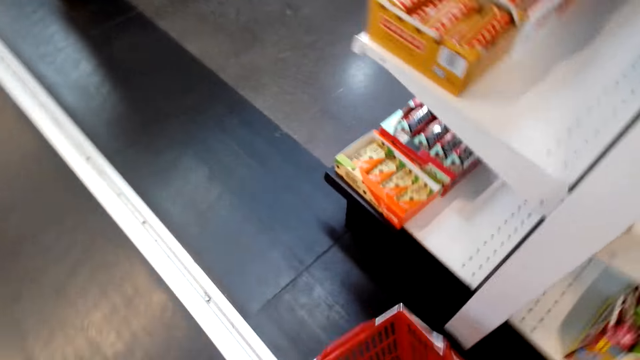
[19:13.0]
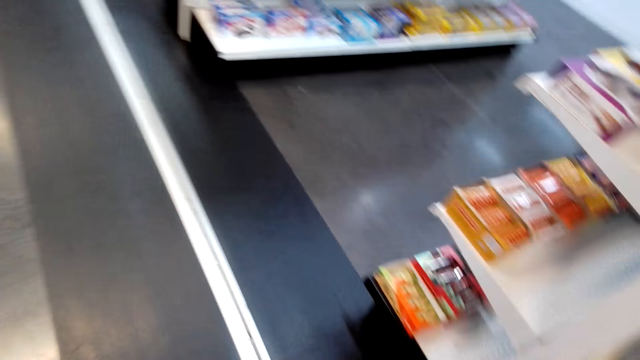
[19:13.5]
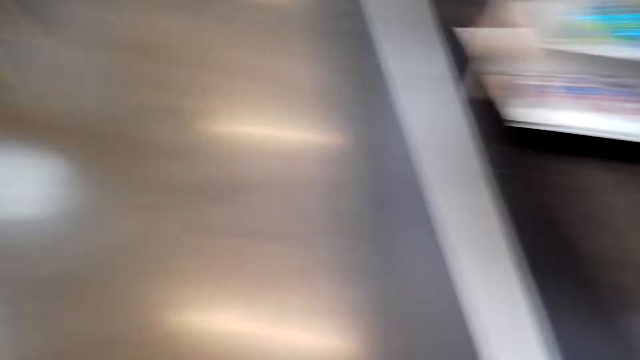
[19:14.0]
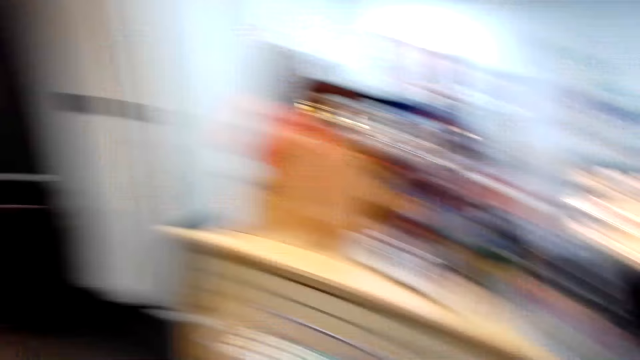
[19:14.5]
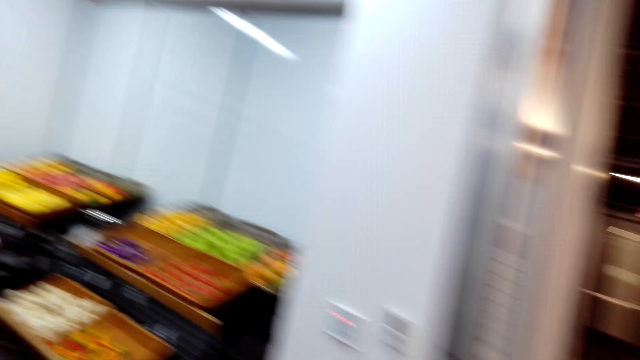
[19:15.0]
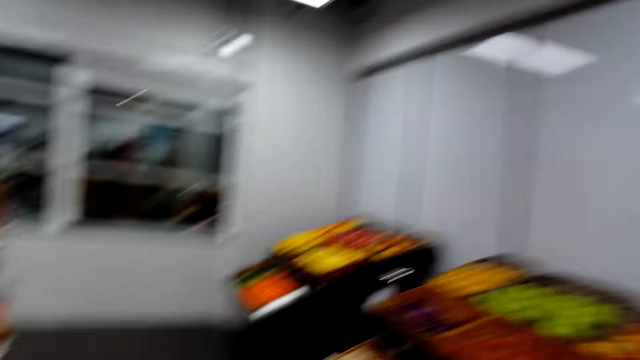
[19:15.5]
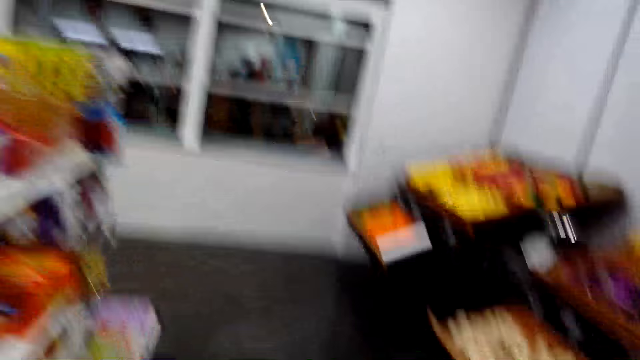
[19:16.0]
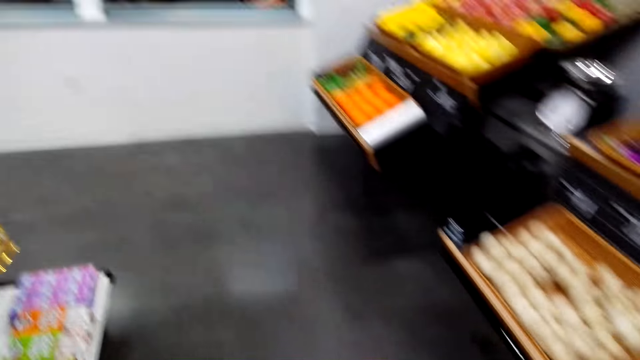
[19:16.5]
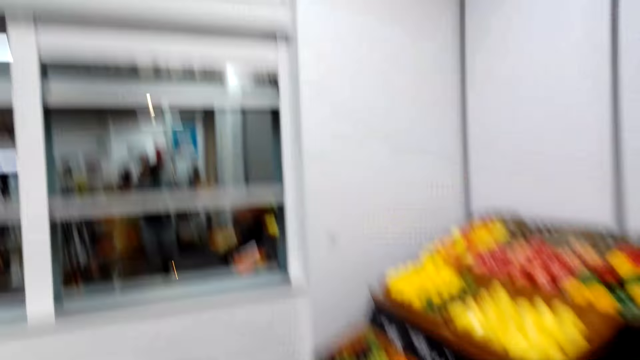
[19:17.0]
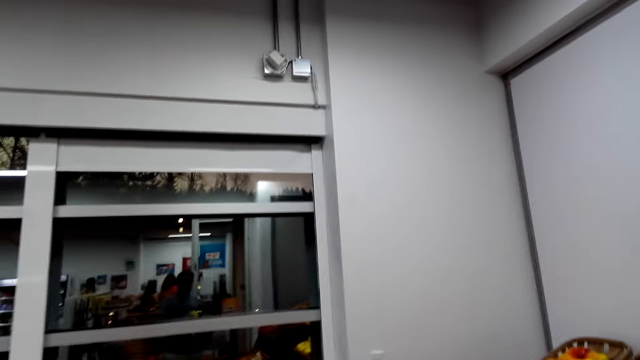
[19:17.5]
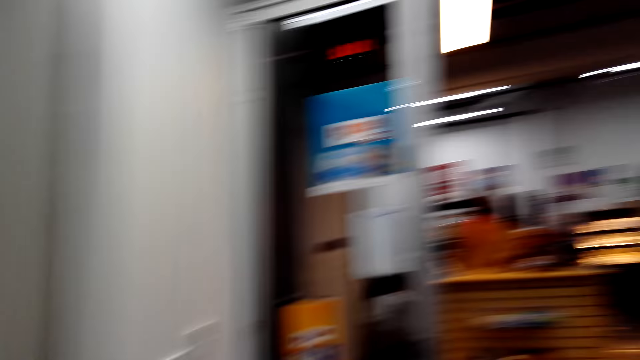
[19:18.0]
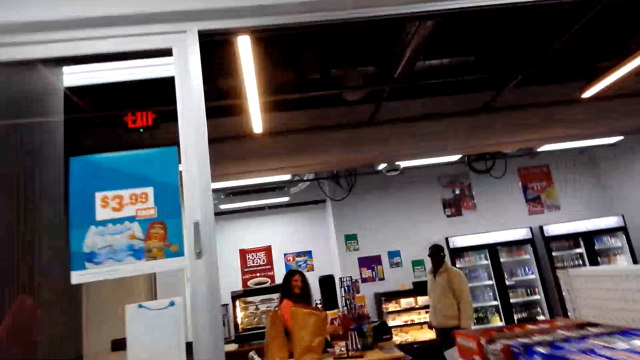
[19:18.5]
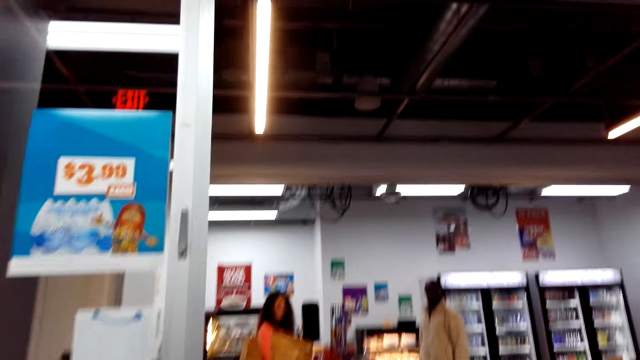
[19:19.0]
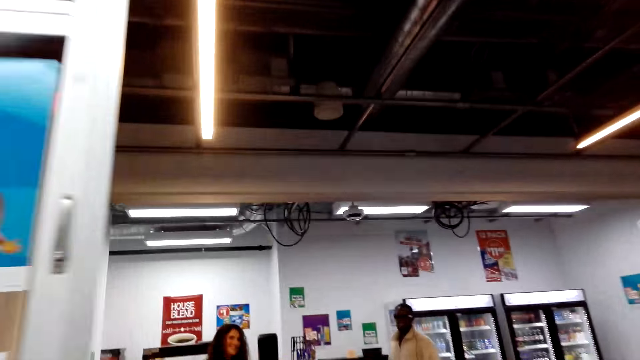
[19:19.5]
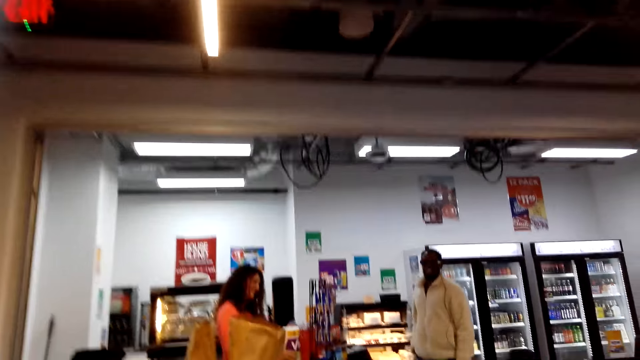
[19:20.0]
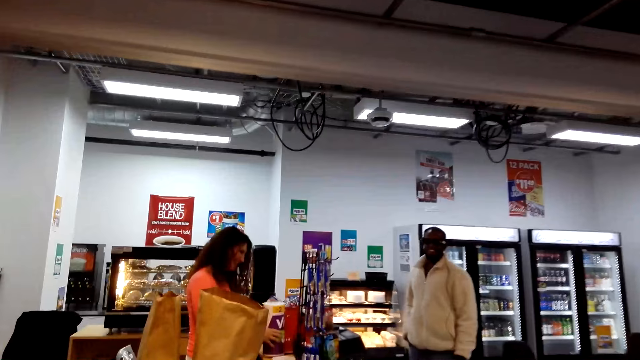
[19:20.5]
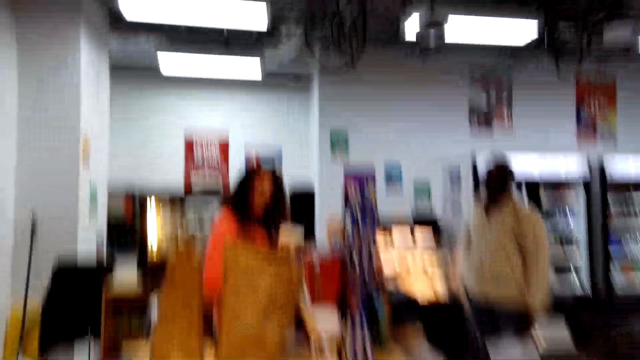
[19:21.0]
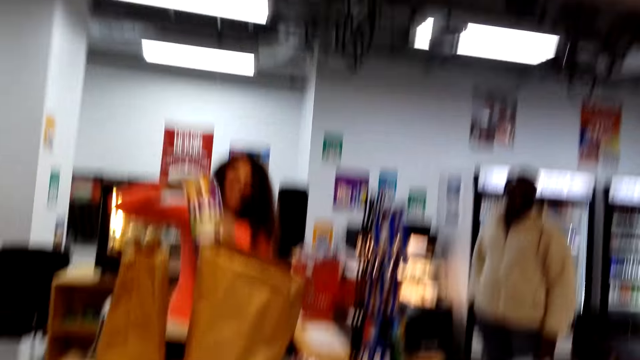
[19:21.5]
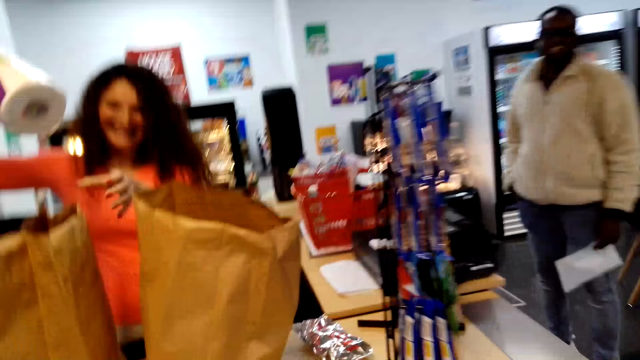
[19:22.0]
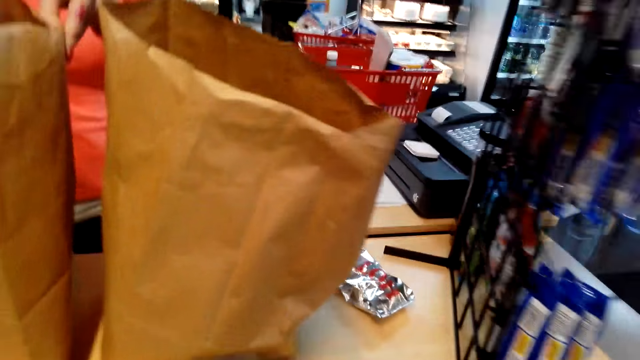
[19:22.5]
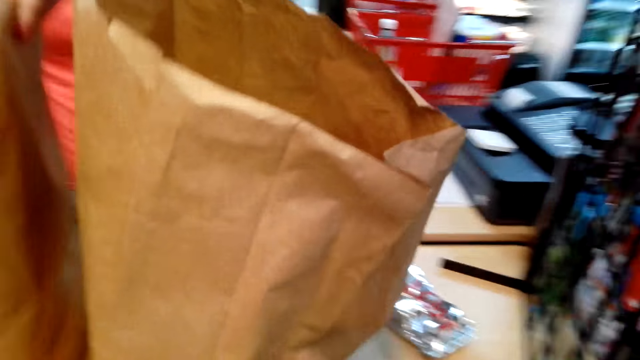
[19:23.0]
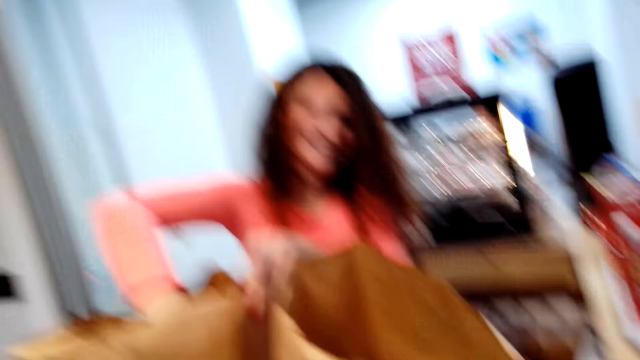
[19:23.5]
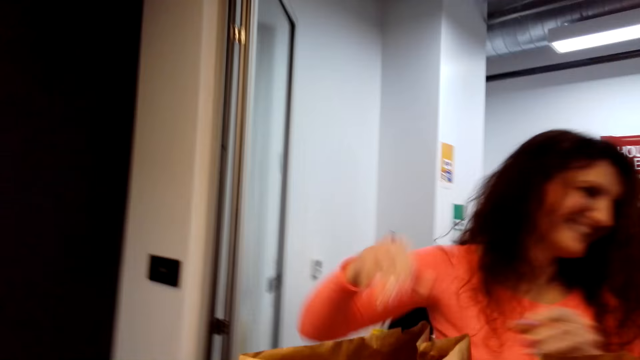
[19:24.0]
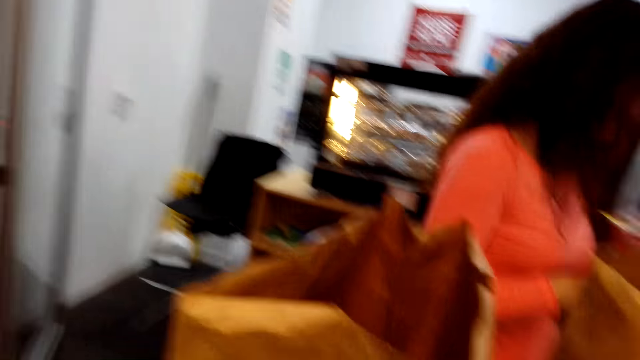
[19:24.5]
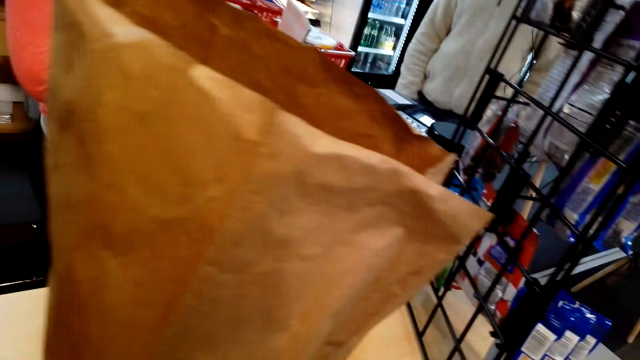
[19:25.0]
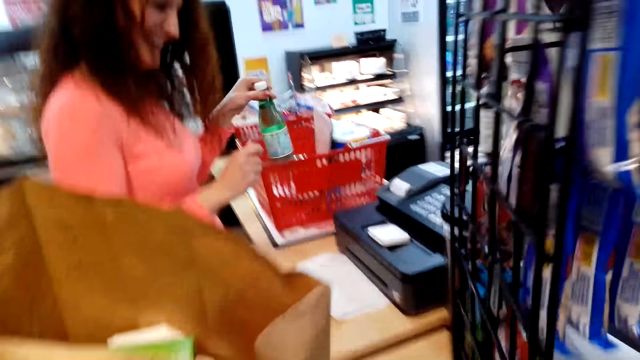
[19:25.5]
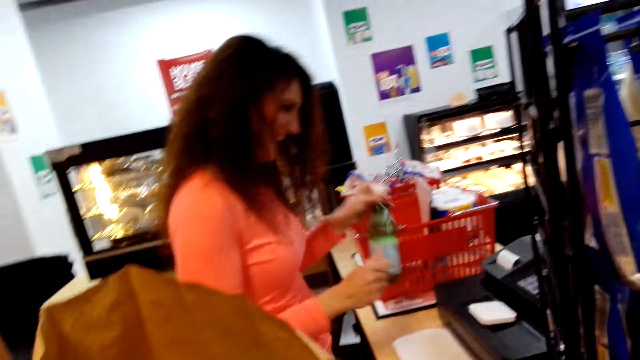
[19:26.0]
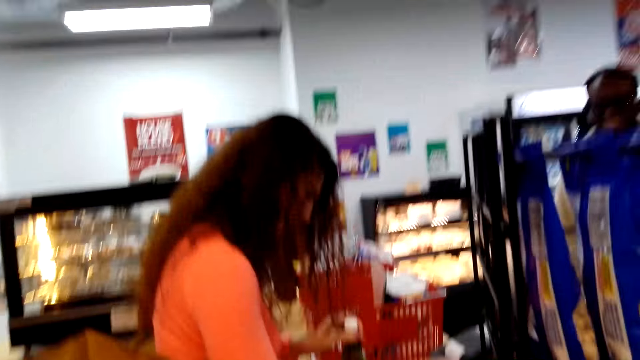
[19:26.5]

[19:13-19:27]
The camera wearer places a carrier on the floor. They turn around the shop, walk around the shop, and look around. A cashier puts a roll in a bag. The camera wearer converses with the cashier. They walk around the shop.

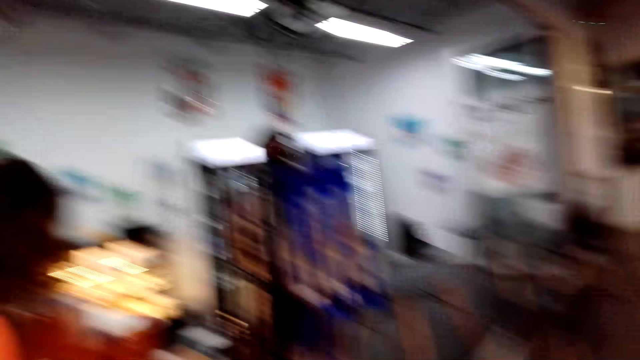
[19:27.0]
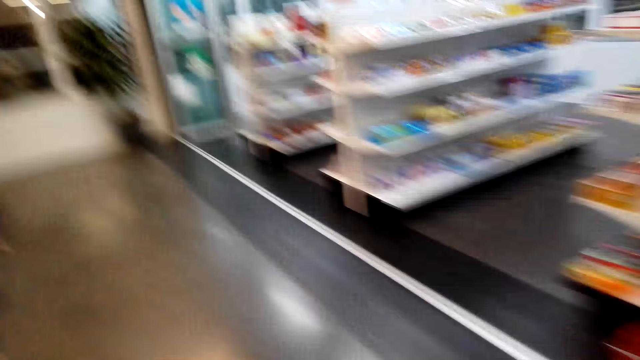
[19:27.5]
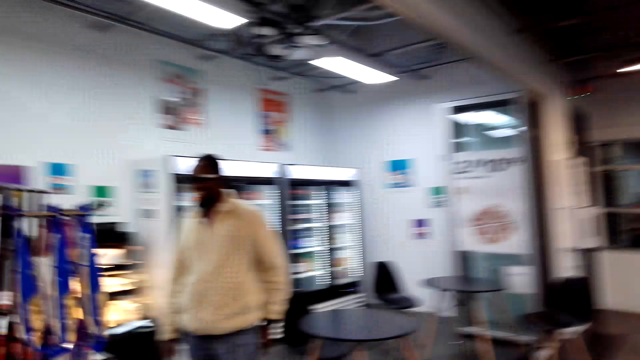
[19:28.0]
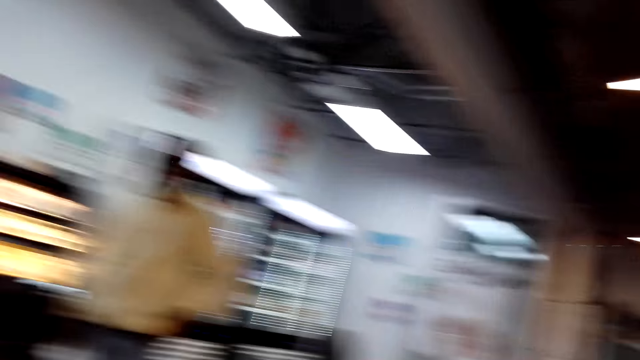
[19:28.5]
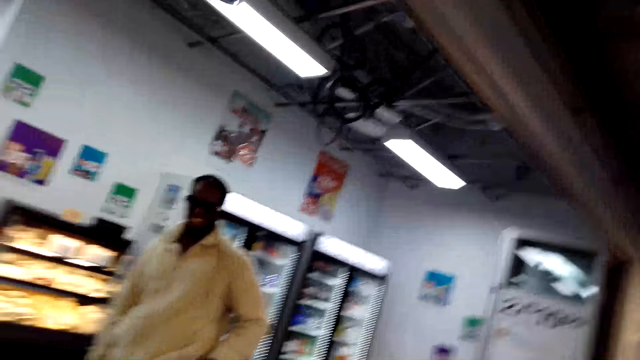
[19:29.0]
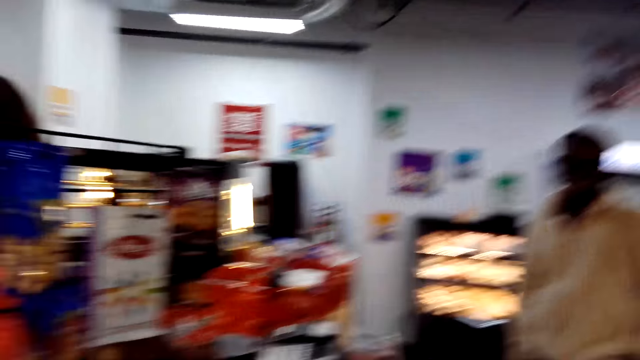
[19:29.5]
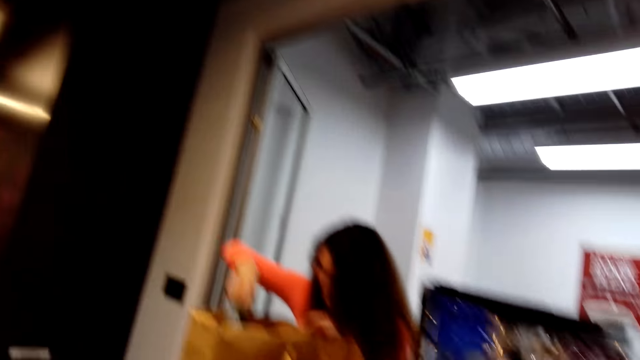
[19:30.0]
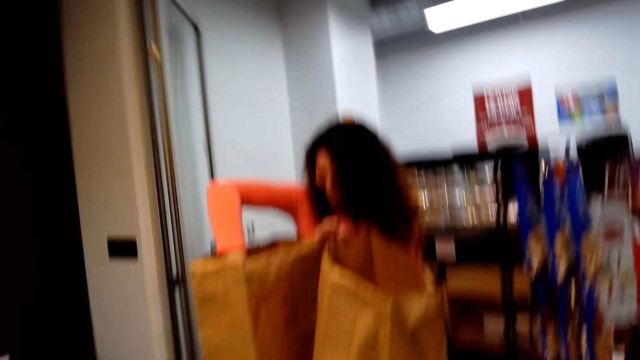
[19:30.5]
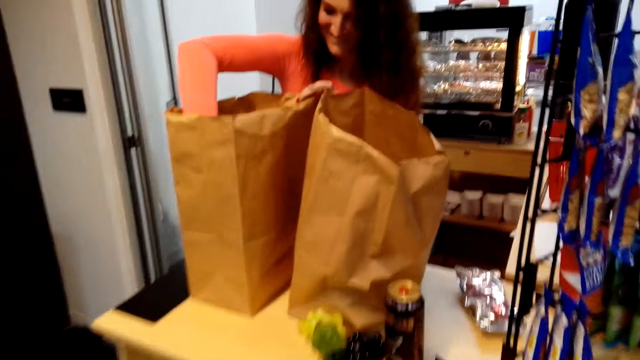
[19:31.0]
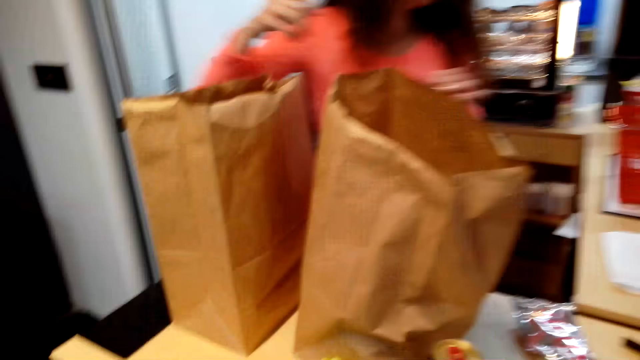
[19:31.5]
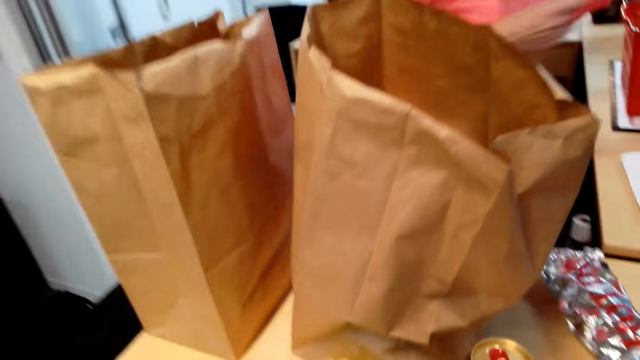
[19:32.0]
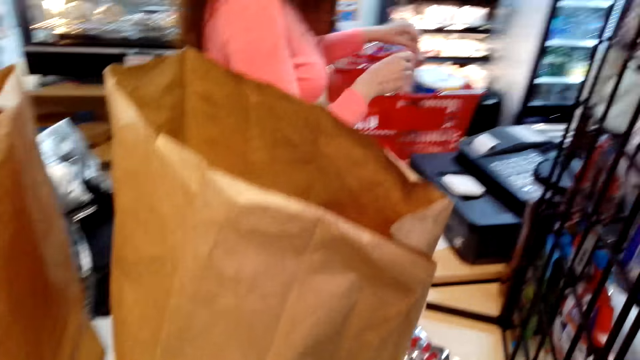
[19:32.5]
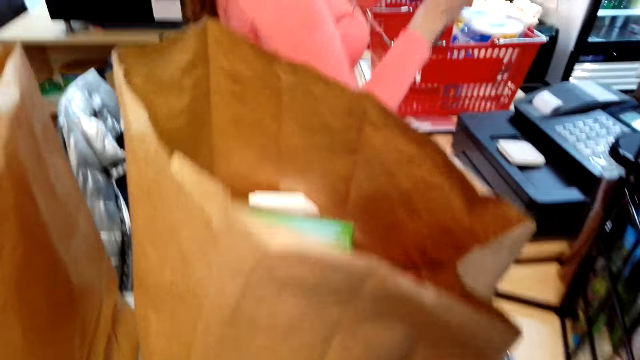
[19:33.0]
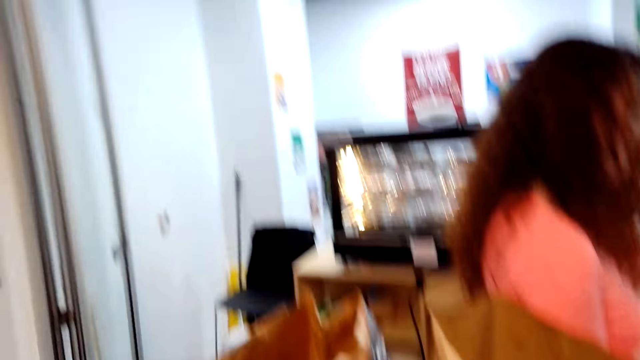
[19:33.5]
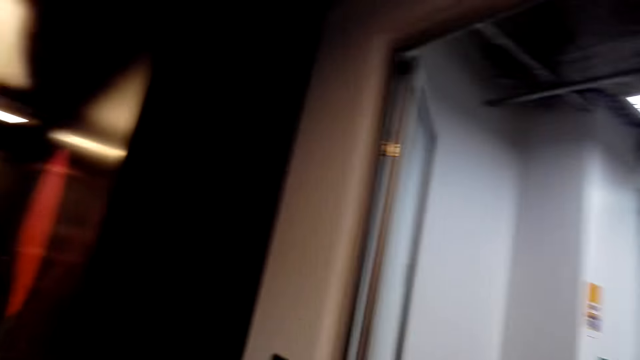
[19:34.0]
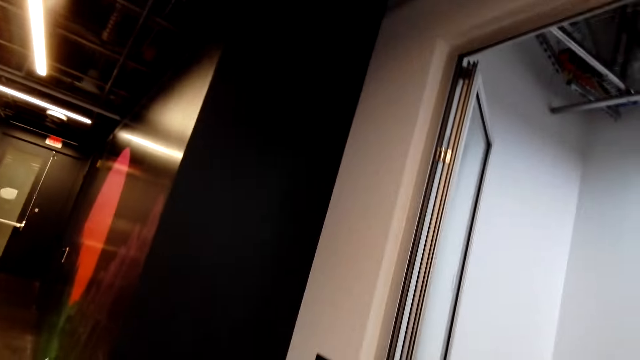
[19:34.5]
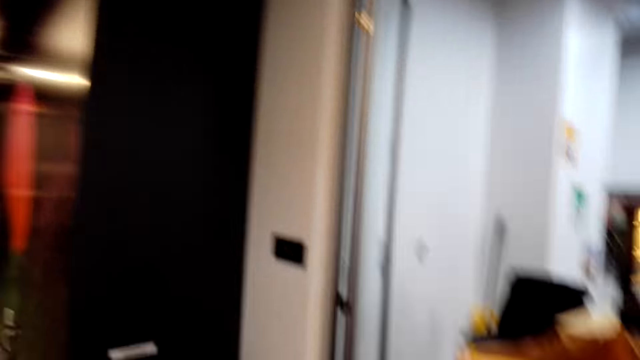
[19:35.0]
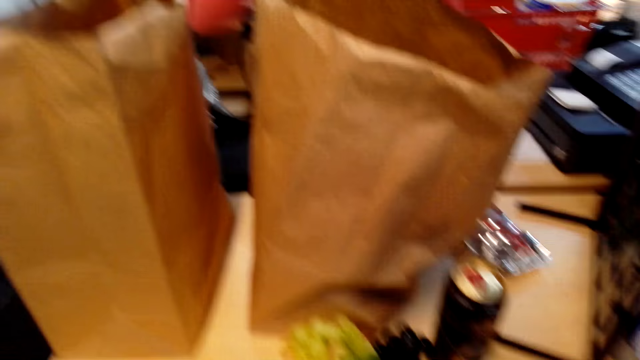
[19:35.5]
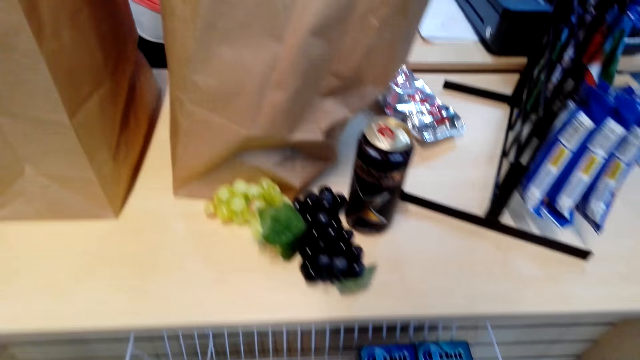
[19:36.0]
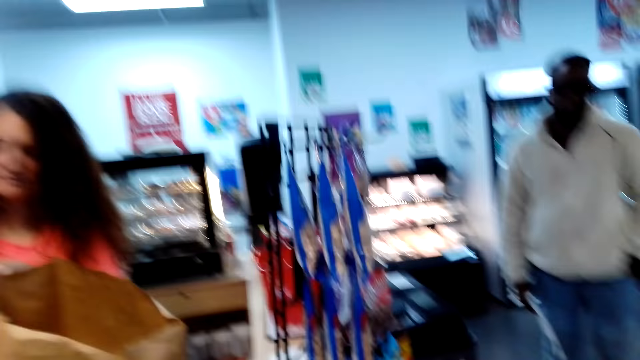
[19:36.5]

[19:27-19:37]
A cashier pulls a bottle from a shopping bucket. The cashier totals an item. The camera wearer turns around the shop. They look around. The cashier packs goods in a bag. The camera wearer looks around the shop.
